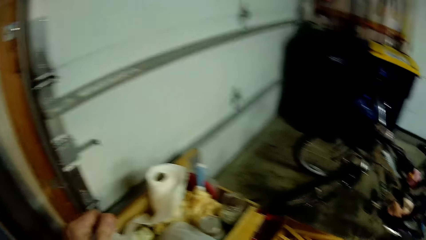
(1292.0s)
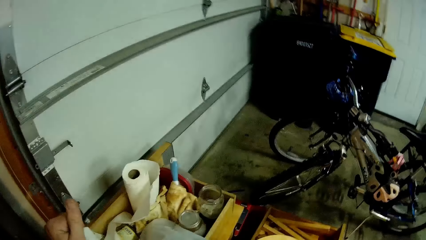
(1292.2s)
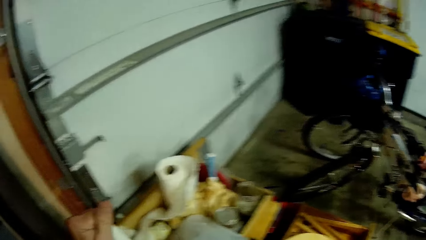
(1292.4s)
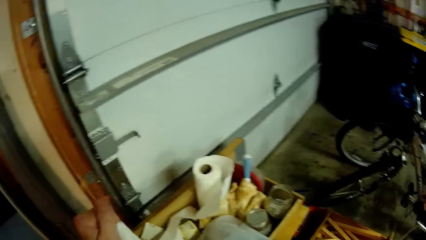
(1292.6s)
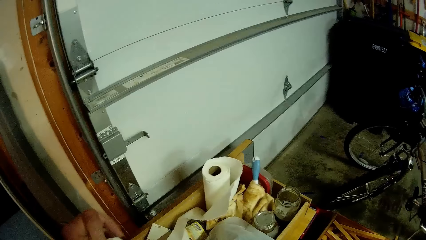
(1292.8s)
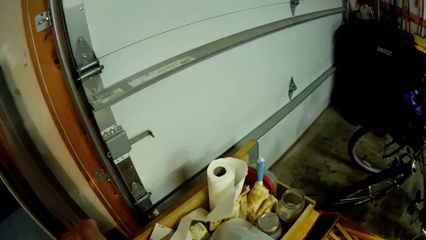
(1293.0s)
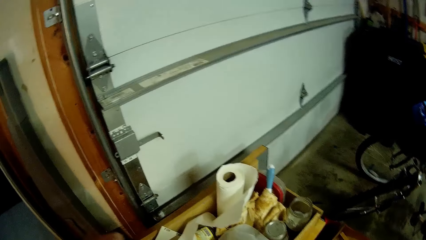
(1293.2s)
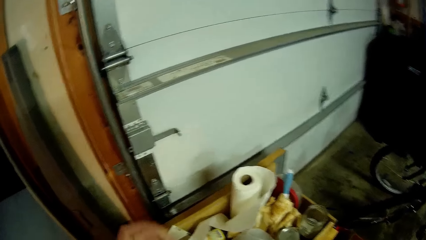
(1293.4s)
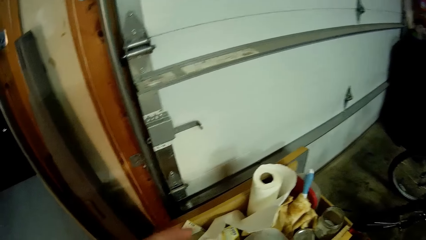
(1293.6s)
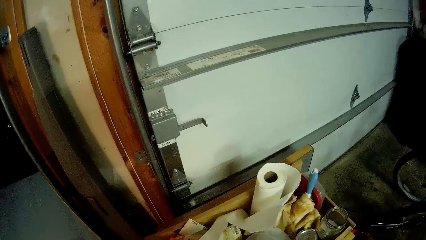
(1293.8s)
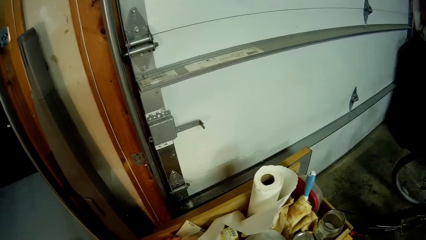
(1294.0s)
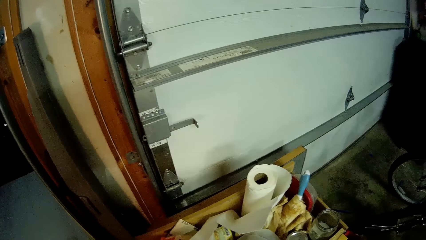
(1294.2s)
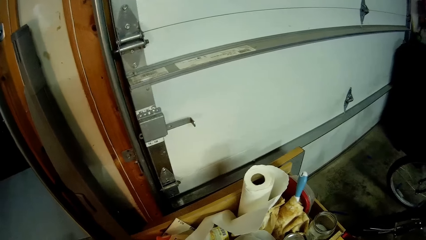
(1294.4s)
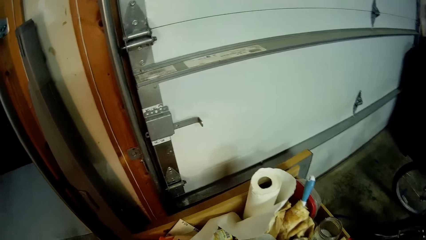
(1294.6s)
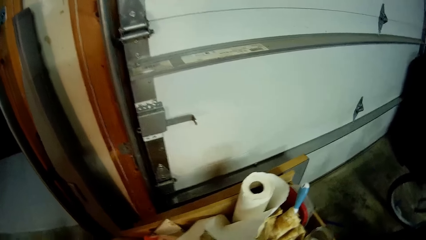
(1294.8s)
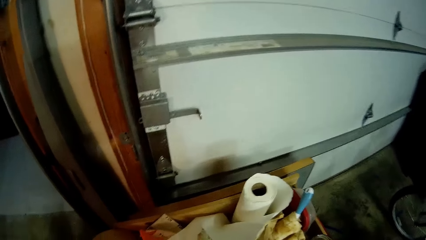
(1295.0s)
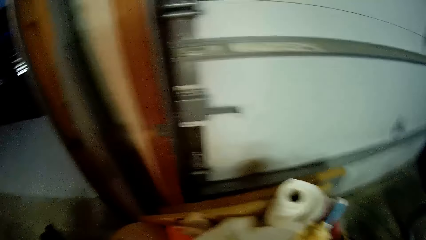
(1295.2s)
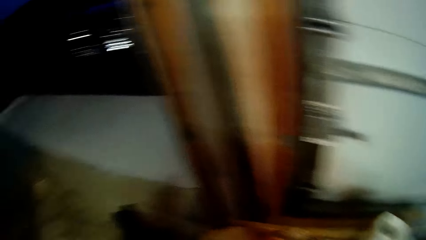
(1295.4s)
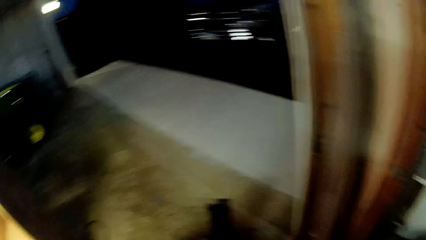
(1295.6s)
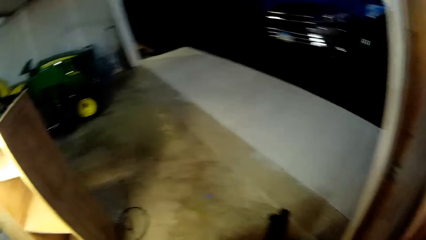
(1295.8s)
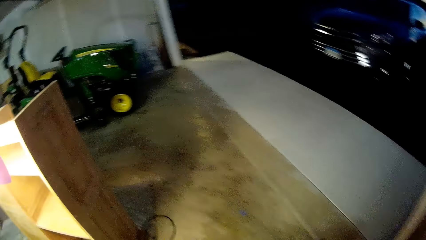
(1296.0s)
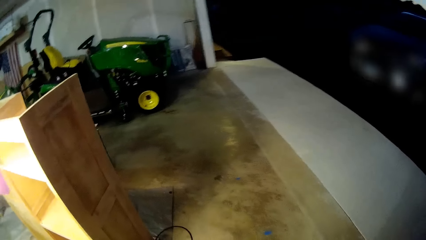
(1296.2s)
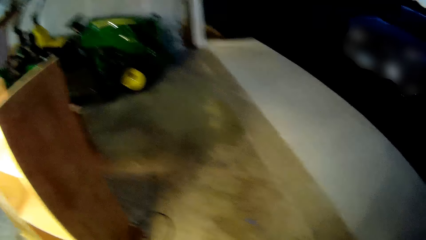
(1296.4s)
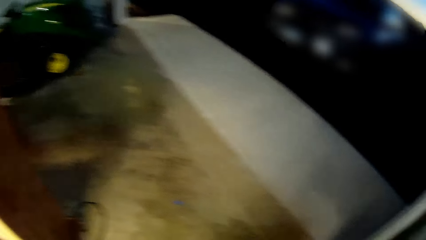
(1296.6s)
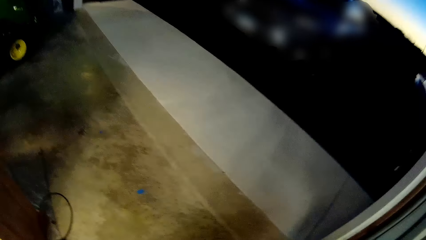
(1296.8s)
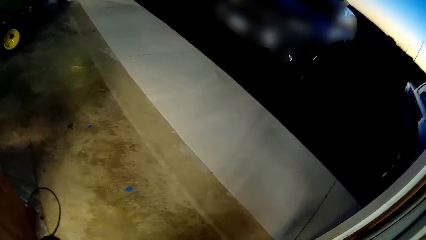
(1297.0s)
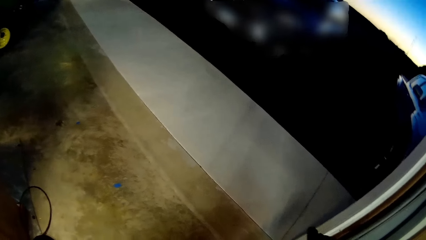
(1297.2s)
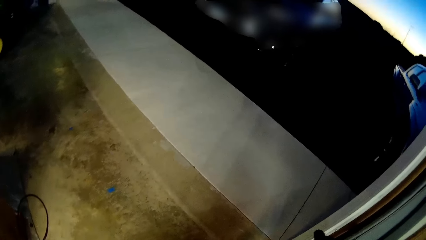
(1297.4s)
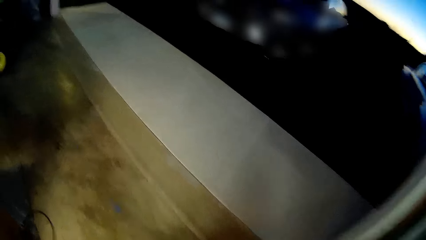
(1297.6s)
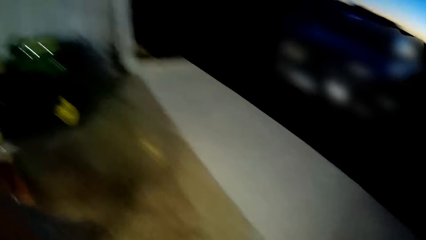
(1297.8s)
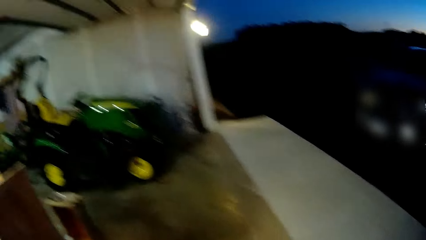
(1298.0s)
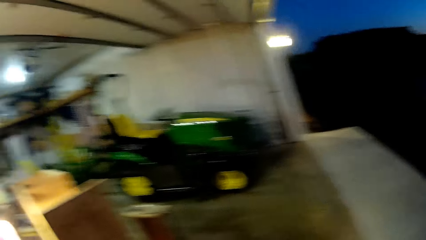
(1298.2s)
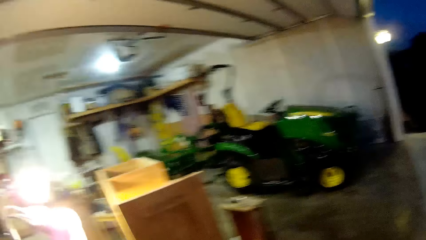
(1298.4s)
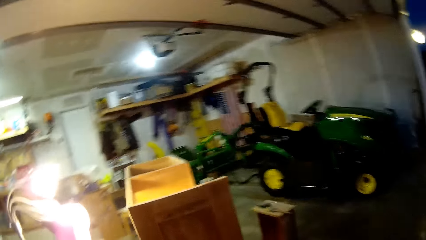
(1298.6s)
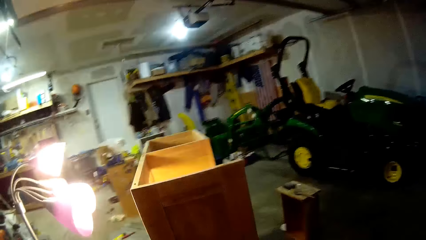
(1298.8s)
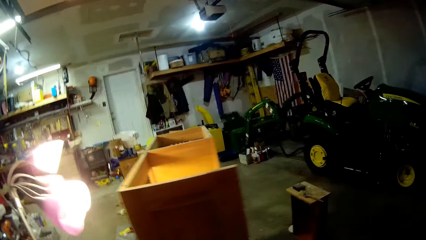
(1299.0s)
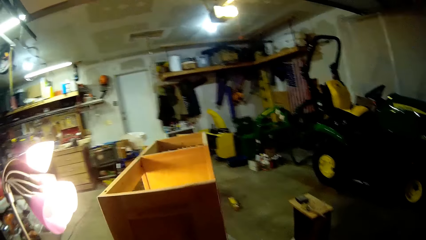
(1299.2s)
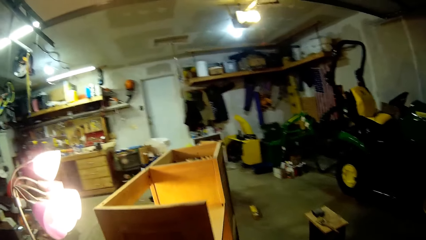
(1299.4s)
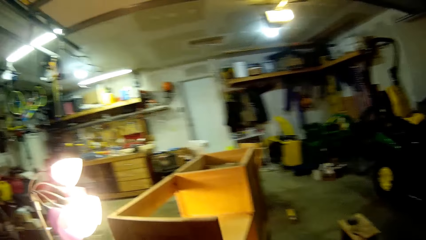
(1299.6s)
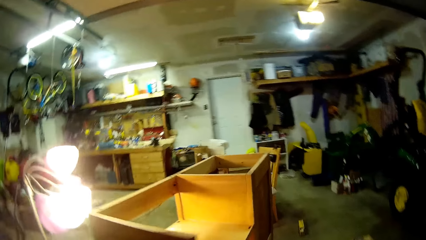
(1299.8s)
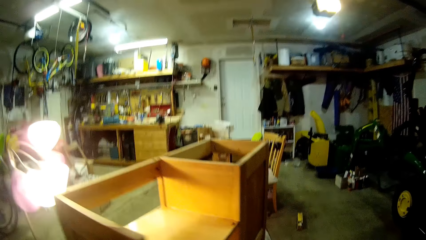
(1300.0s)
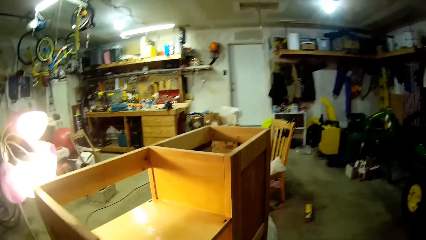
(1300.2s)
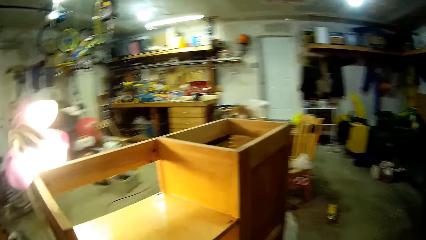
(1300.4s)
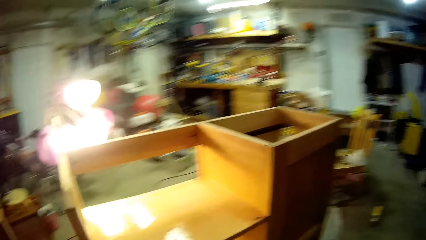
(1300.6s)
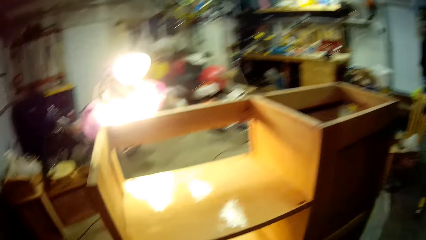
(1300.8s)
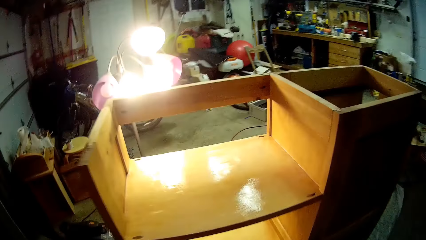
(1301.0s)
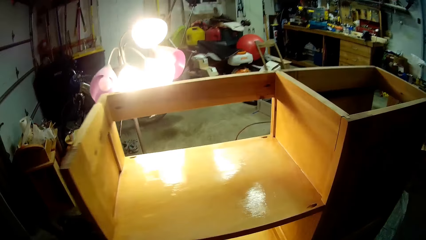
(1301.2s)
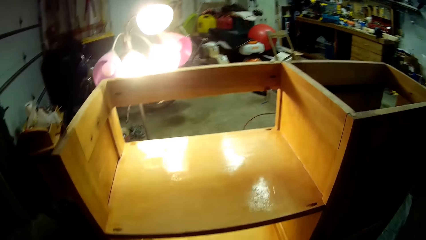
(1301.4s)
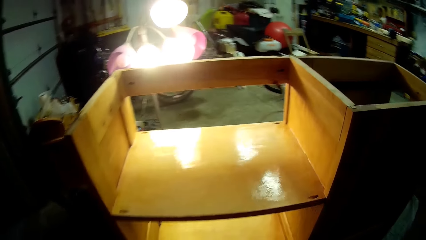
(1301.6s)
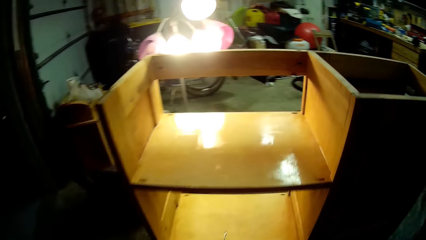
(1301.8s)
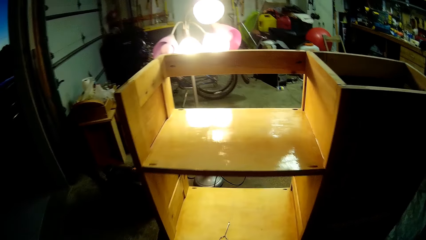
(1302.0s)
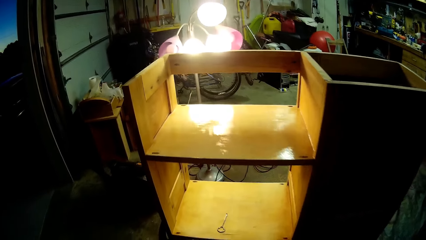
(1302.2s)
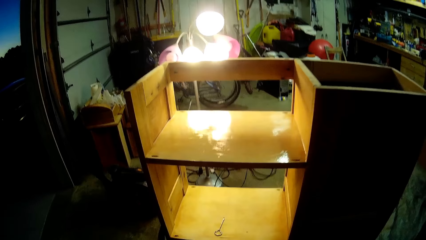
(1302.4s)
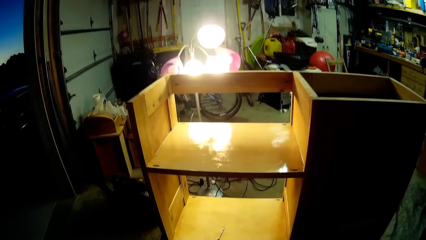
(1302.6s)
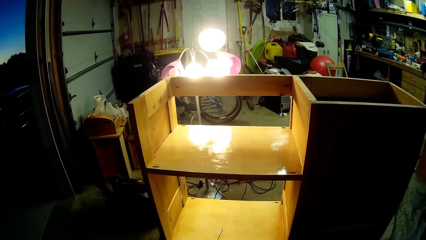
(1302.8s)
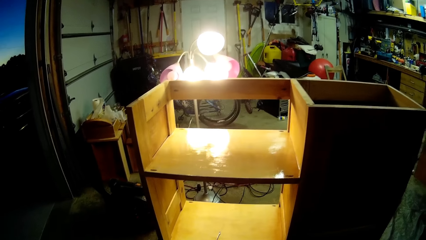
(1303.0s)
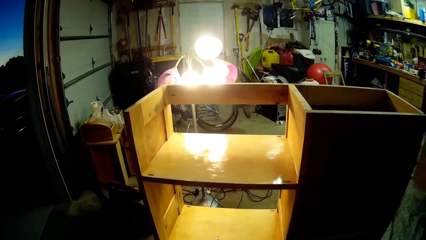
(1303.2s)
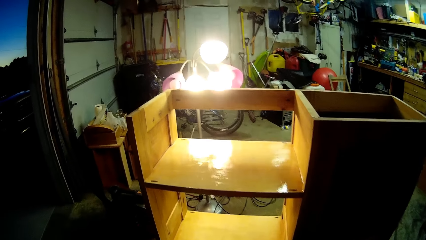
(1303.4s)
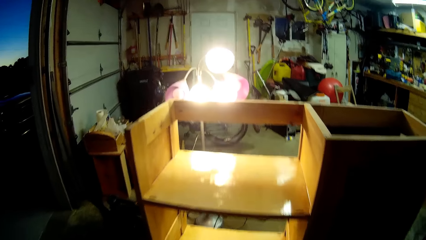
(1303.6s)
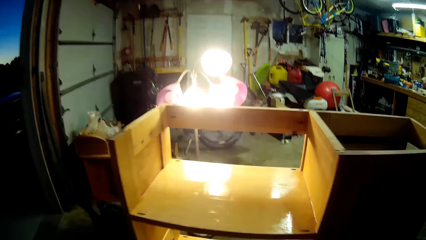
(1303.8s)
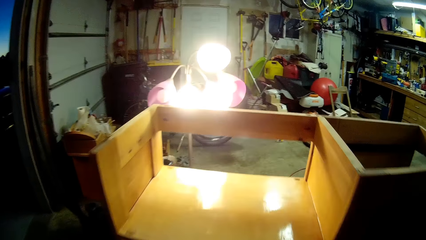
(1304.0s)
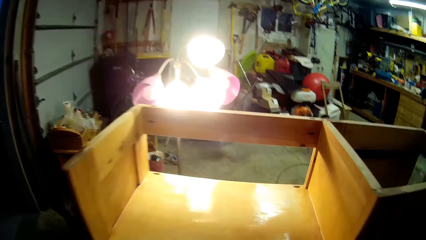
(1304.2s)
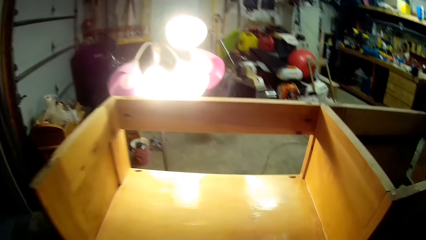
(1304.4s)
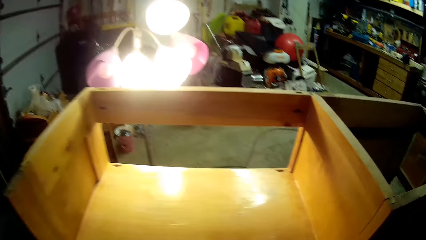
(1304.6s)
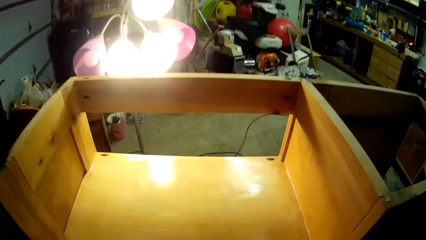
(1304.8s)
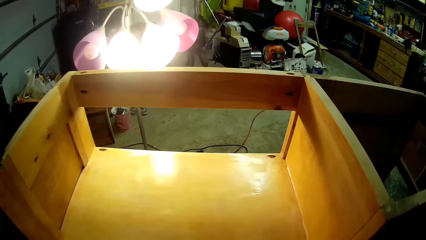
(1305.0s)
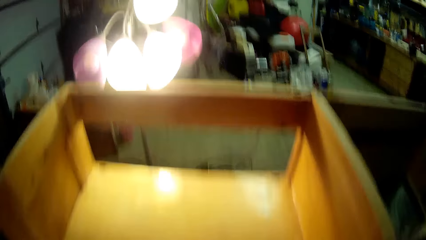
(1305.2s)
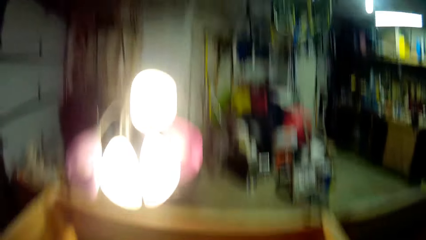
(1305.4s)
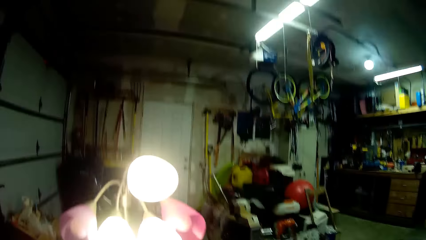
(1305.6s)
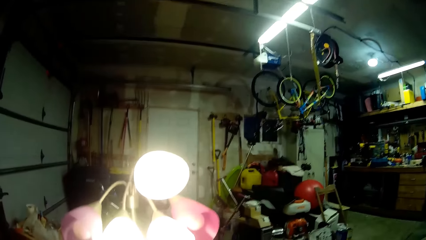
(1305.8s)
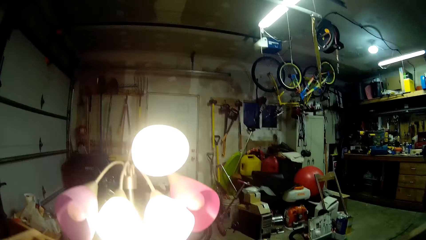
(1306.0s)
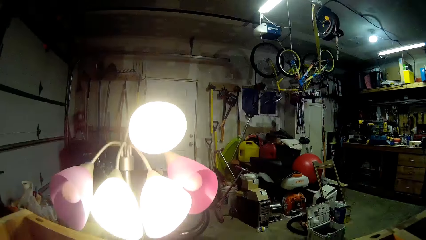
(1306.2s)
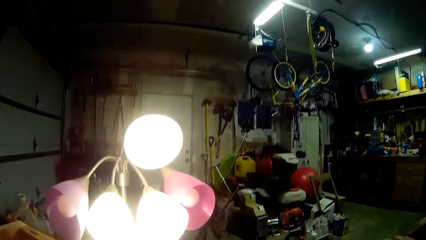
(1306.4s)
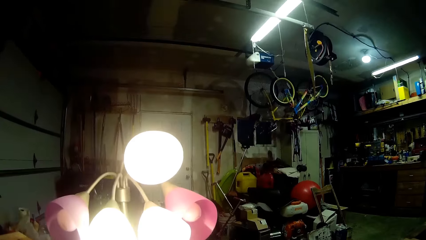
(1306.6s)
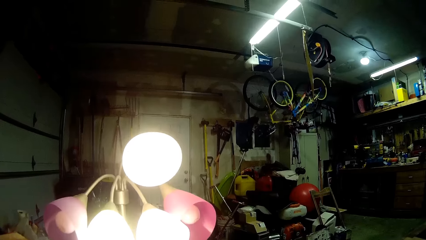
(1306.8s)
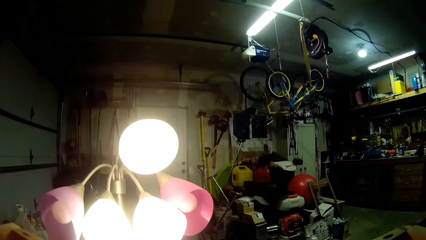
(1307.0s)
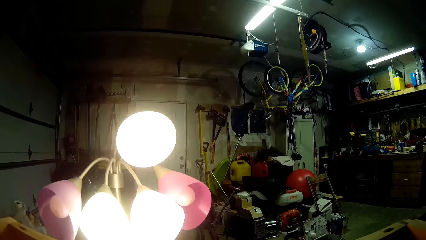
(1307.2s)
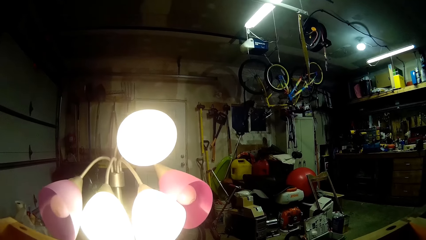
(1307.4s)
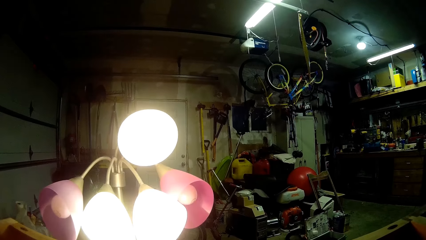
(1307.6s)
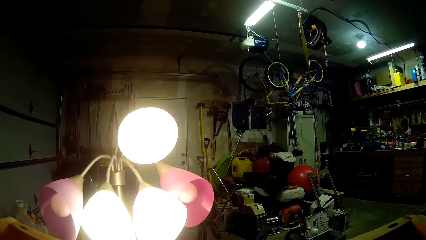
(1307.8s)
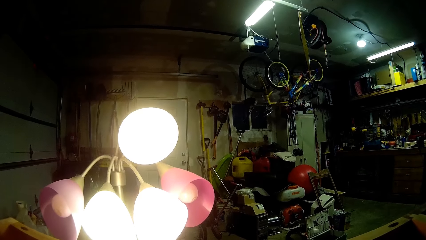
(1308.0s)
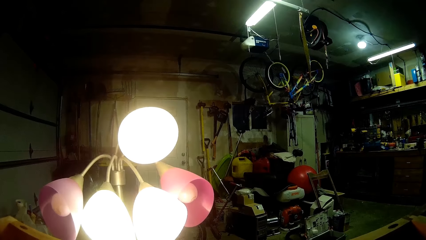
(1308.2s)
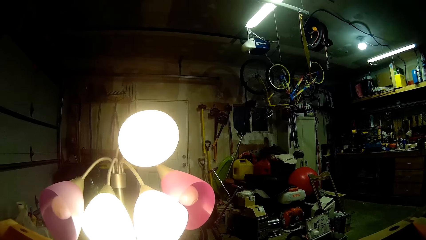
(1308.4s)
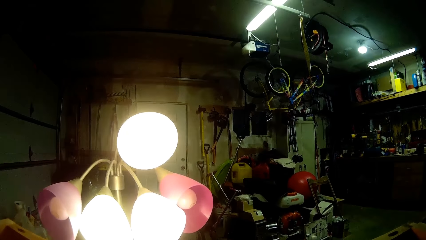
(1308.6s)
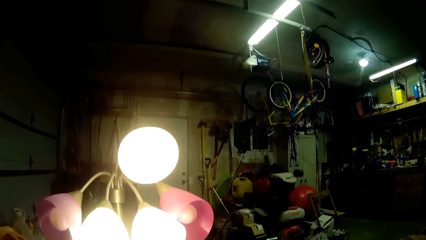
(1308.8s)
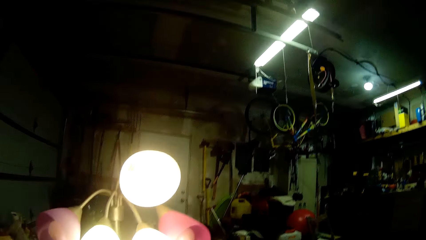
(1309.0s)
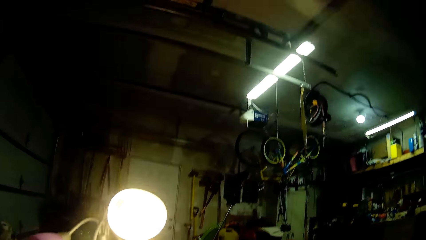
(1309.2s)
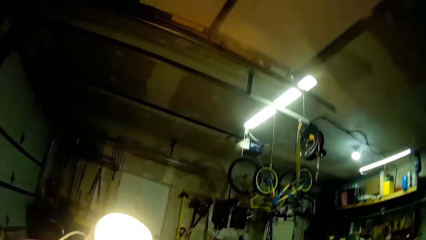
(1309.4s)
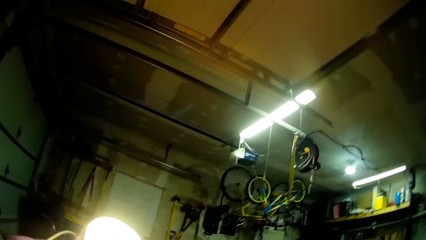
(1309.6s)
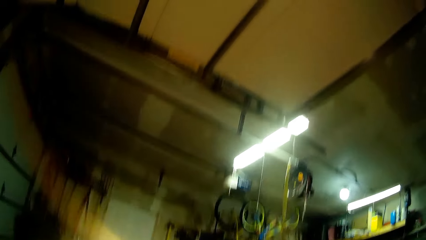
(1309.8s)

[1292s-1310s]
The camera wearer folds the tissue paper. They walk. They look at the painted surface. They look at the light in front.
